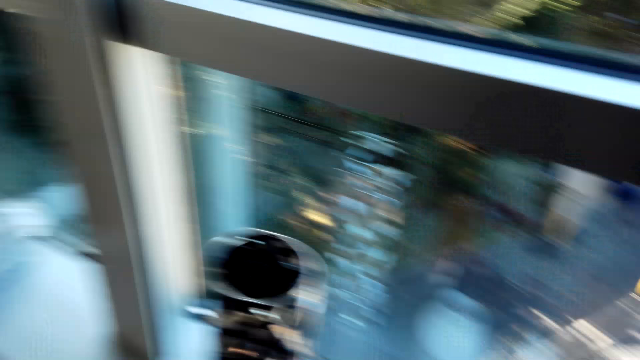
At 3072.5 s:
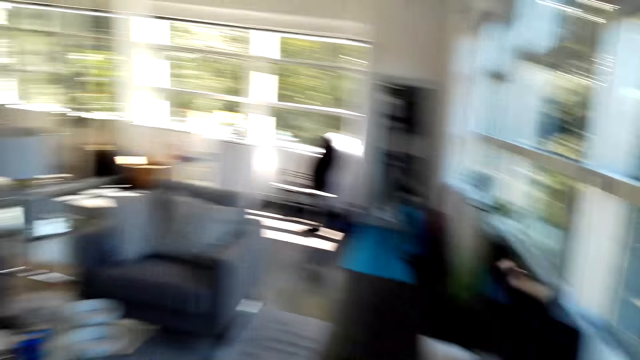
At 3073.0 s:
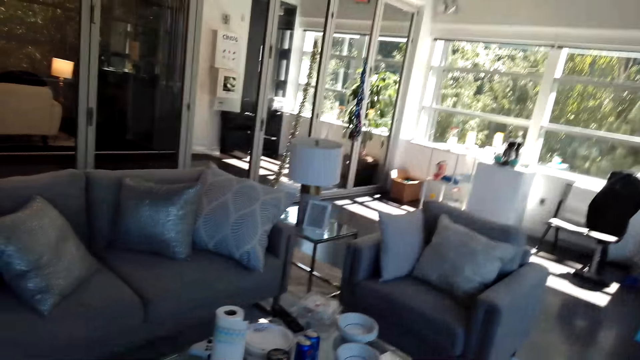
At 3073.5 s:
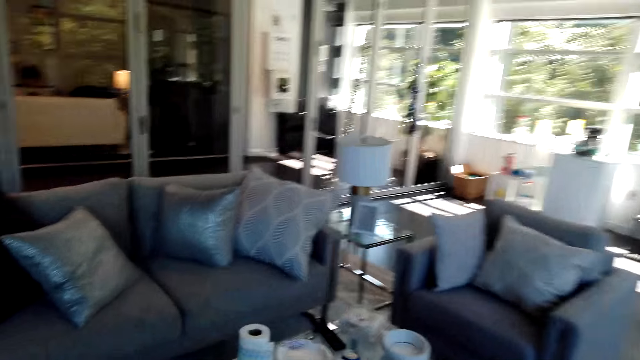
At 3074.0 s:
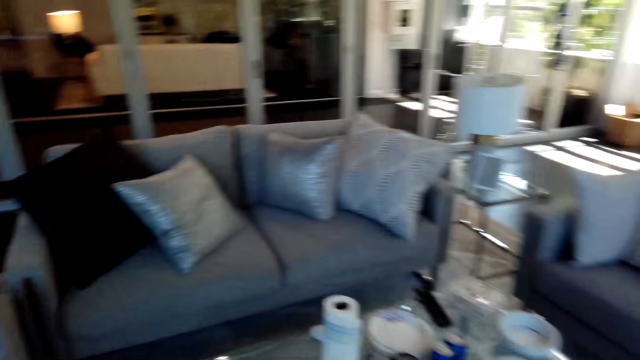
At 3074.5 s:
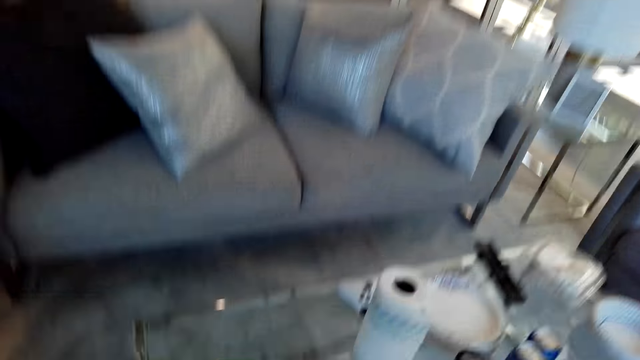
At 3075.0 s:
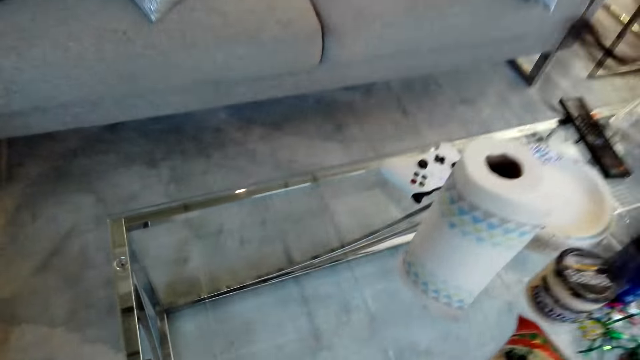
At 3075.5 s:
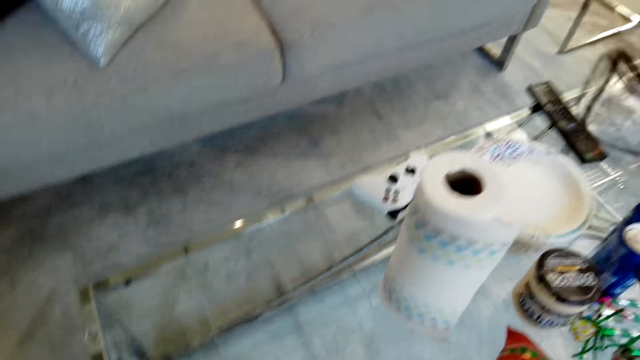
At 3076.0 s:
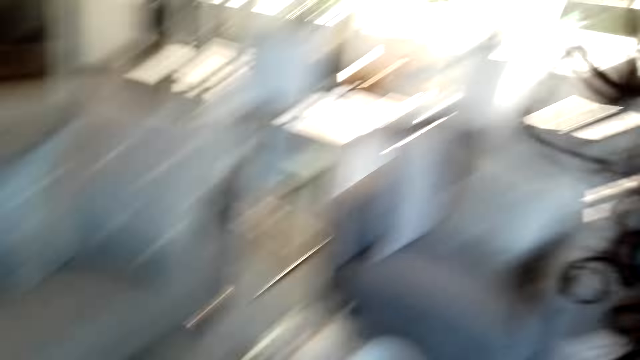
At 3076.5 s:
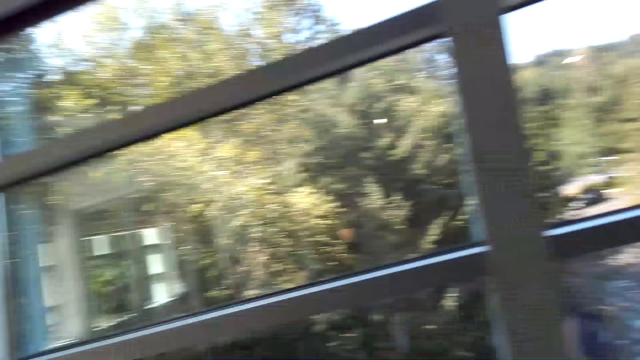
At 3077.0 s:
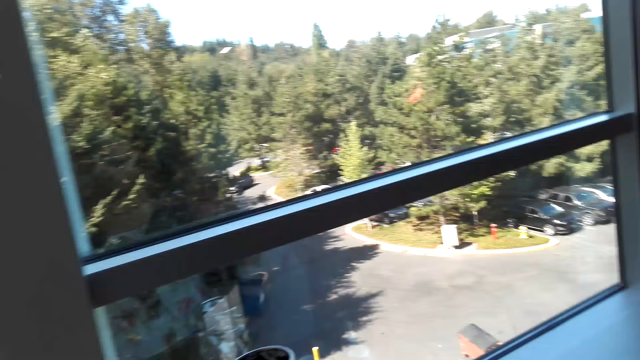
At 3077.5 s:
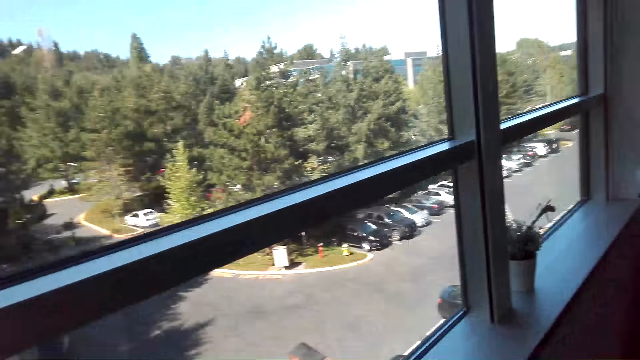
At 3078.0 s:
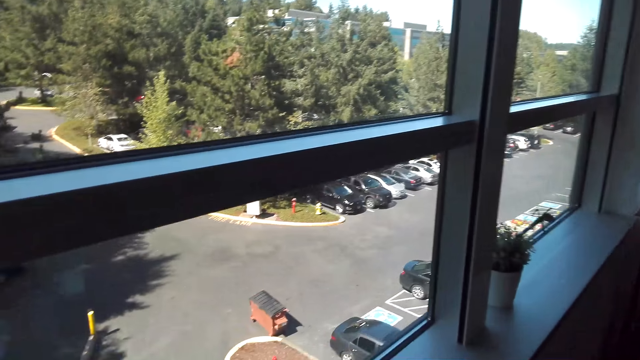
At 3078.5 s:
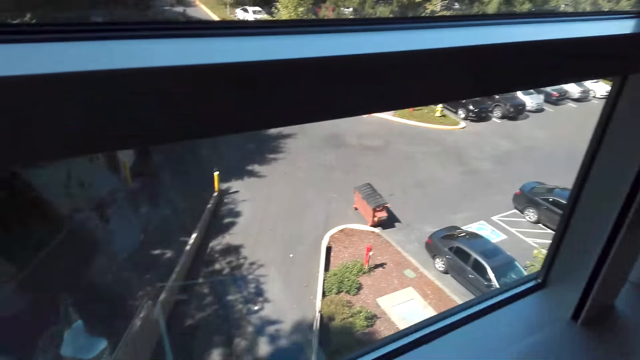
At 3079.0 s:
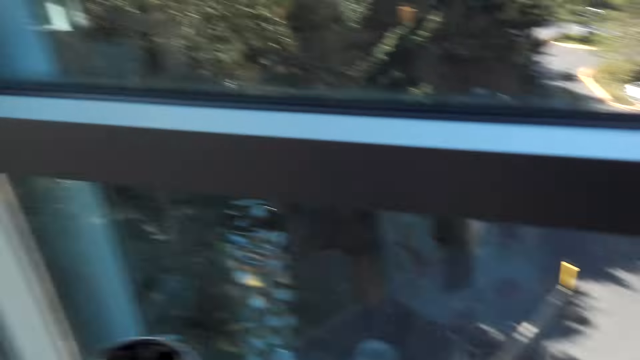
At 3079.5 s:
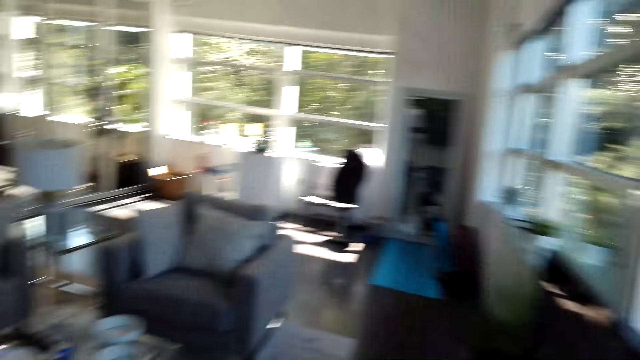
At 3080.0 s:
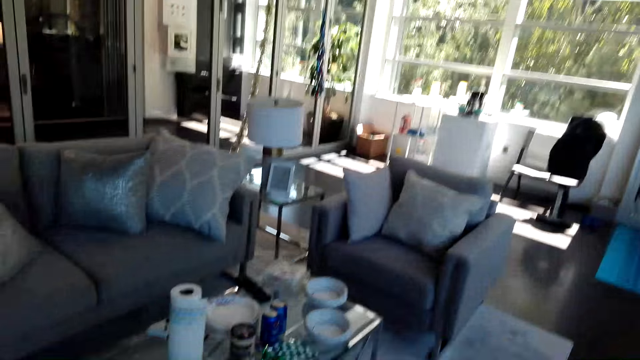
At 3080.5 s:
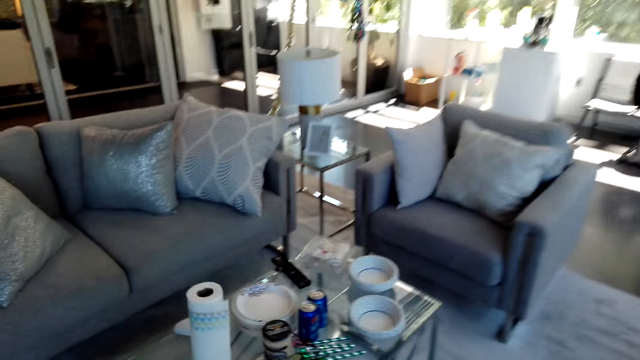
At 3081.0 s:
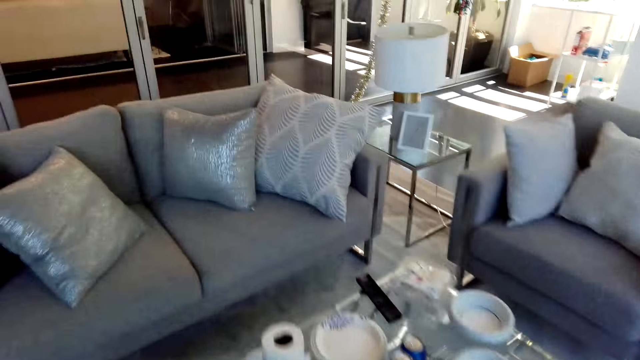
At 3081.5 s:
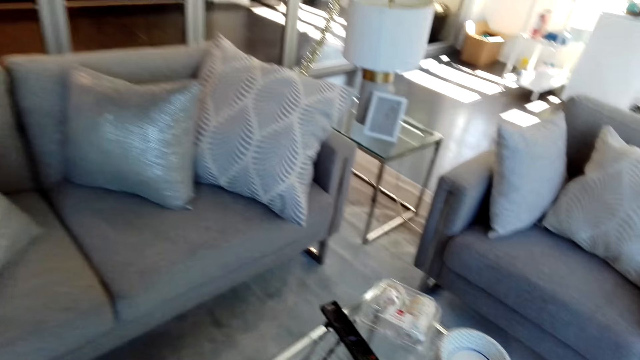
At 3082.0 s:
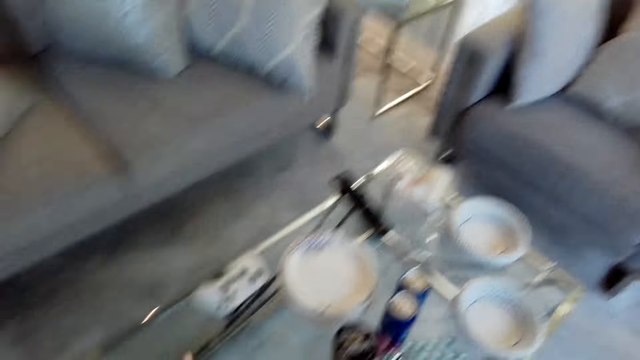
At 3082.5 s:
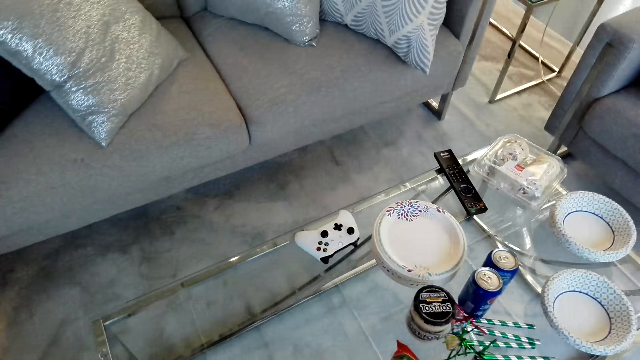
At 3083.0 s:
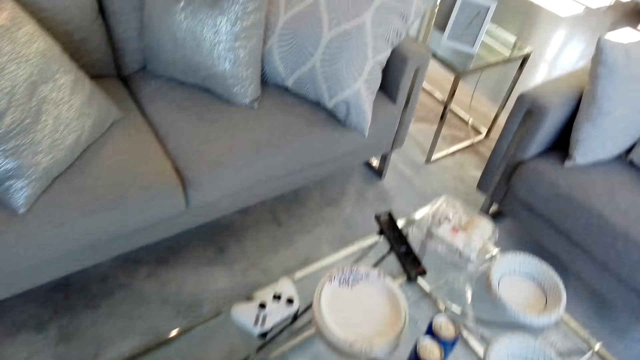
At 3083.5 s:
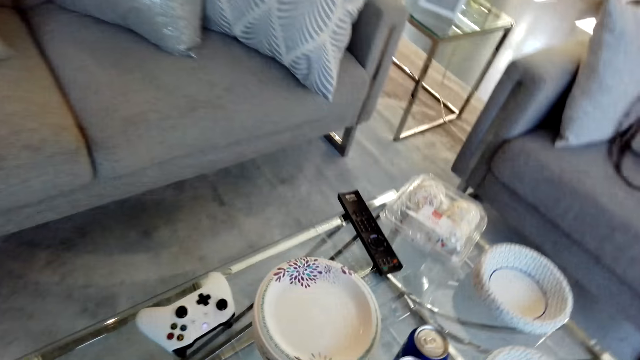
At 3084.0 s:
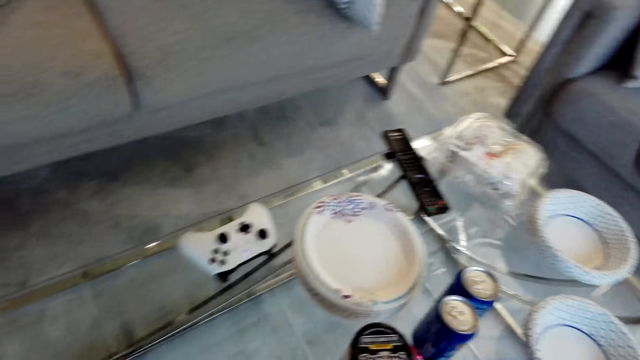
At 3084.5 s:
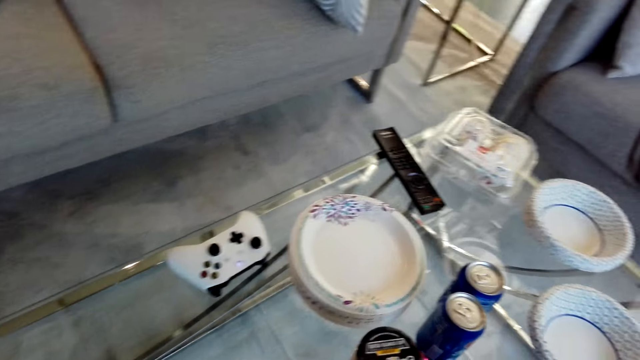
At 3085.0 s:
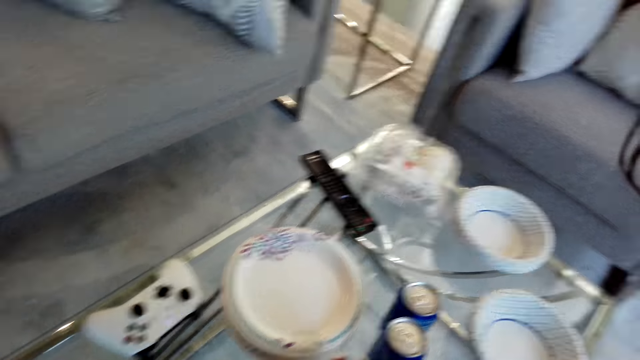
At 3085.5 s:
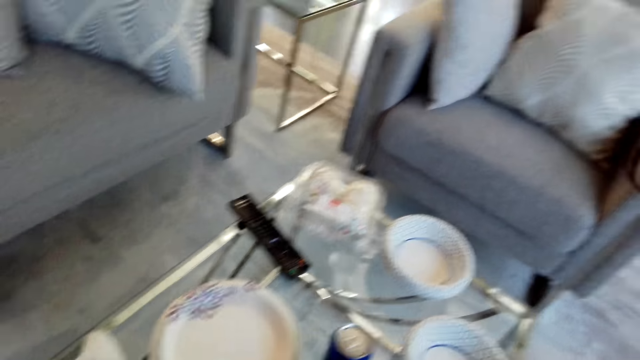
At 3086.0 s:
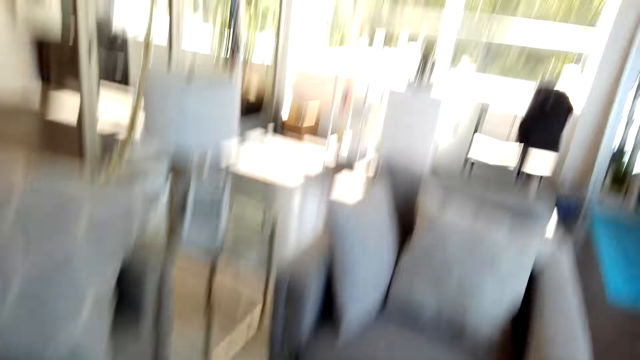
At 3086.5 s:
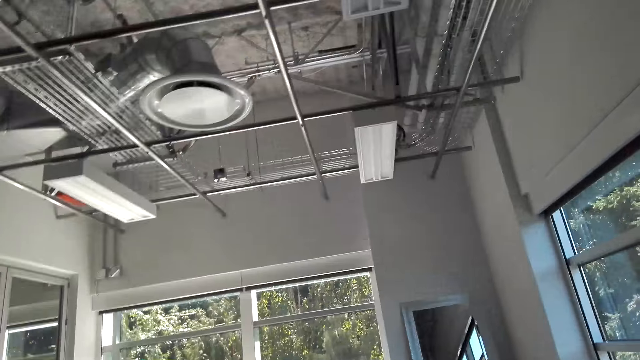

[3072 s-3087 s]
The camera wearer picks up the third vase from the table. They put the vase on the window stool. They pick up a paper towel.

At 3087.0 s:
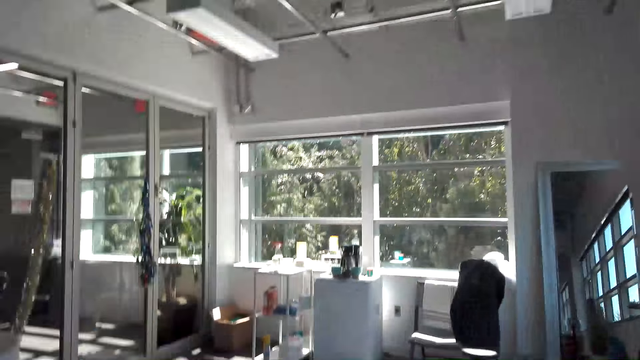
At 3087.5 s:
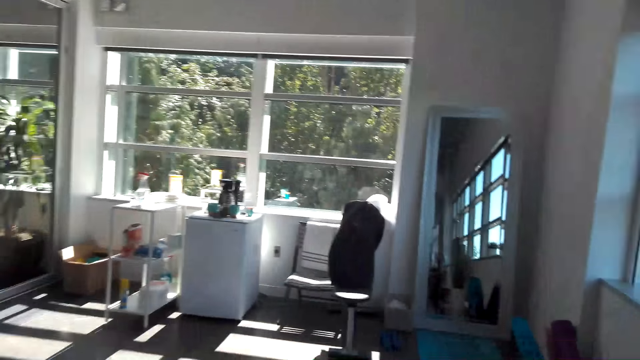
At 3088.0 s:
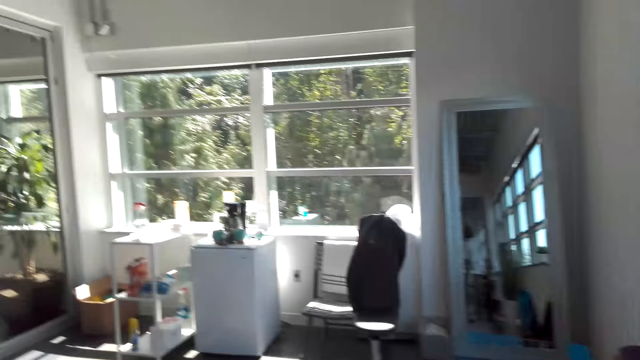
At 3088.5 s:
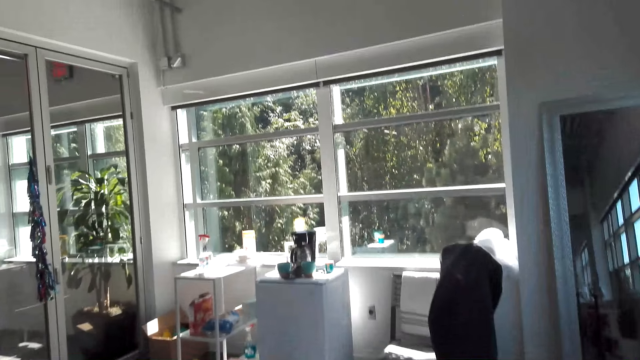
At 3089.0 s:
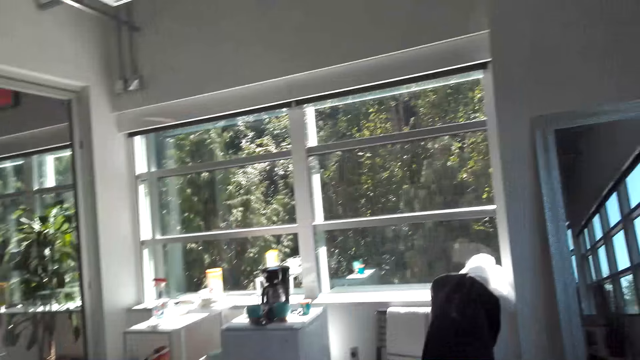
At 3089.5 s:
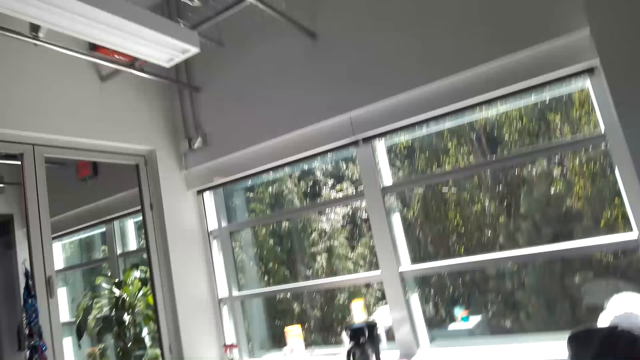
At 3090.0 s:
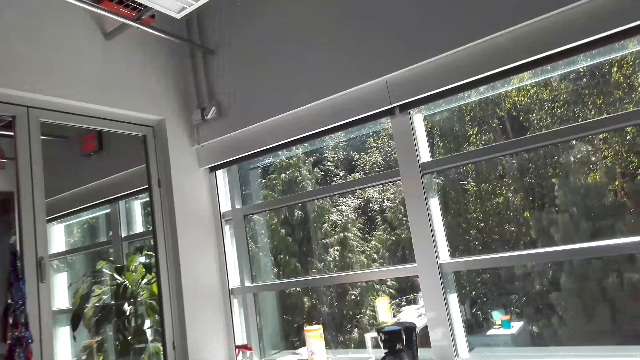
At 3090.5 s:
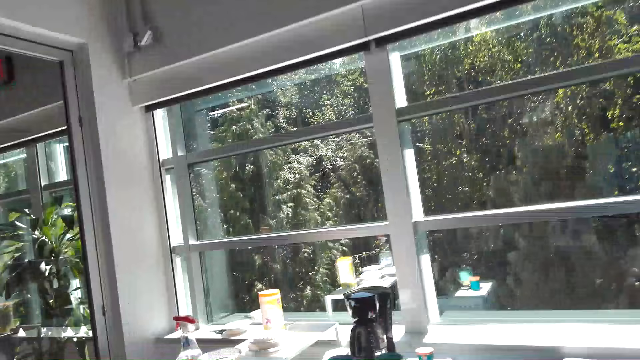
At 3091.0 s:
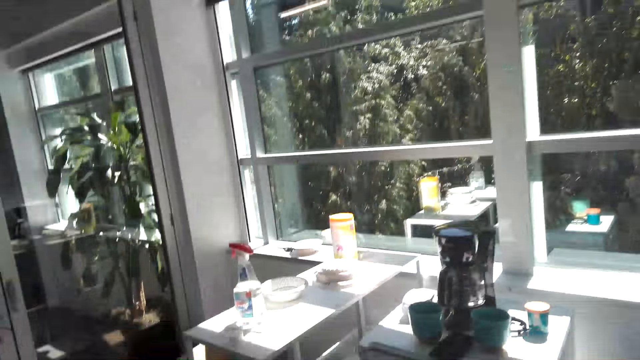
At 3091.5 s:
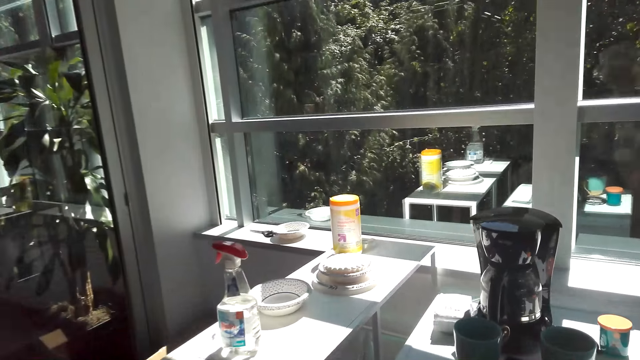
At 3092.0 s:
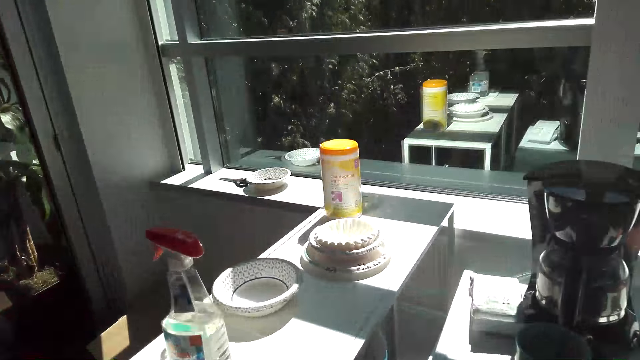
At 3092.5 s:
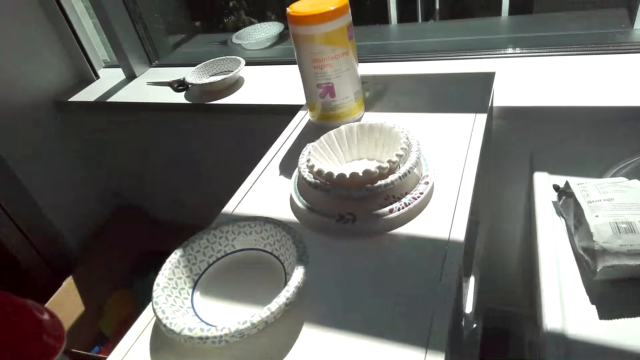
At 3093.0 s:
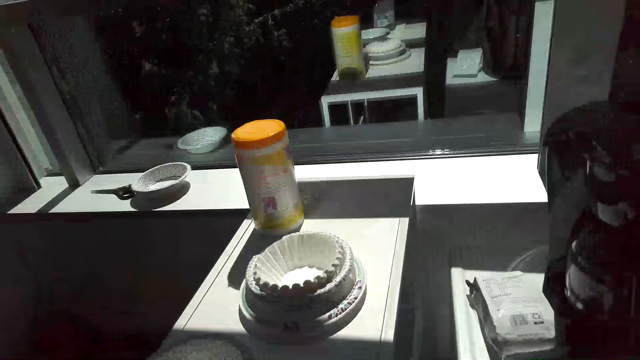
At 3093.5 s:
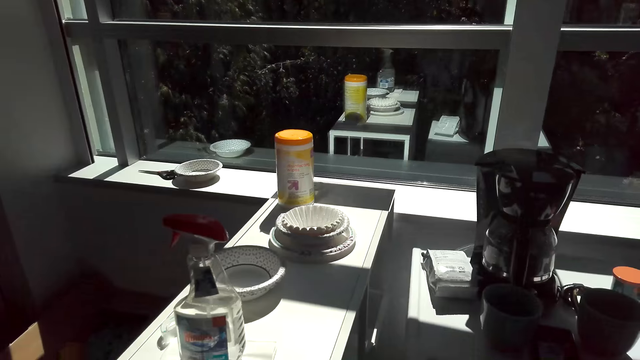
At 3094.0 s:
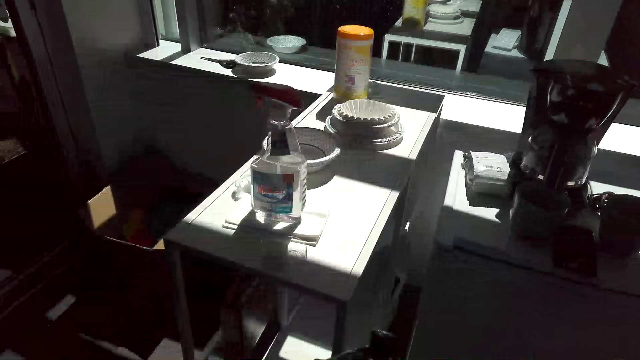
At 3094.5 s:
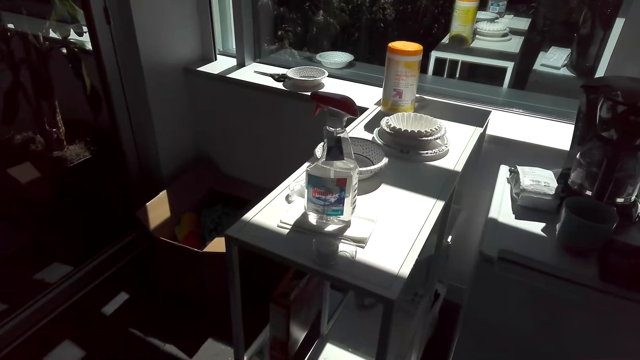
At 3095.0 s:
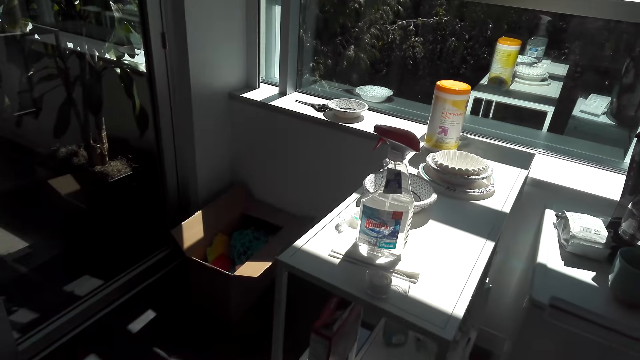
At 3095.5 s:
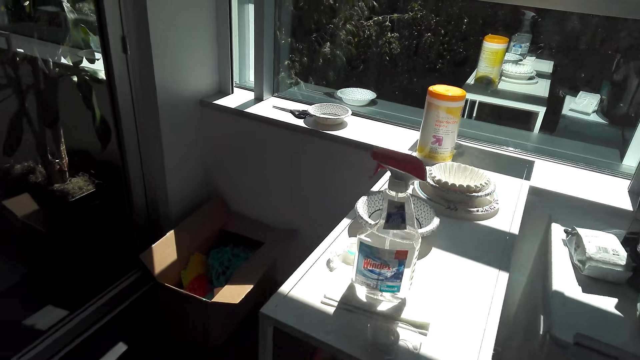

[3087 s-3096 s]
The camera wearer moves with the snack. They walk around the room.
